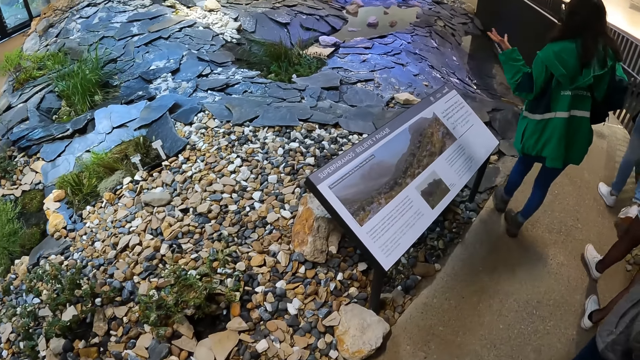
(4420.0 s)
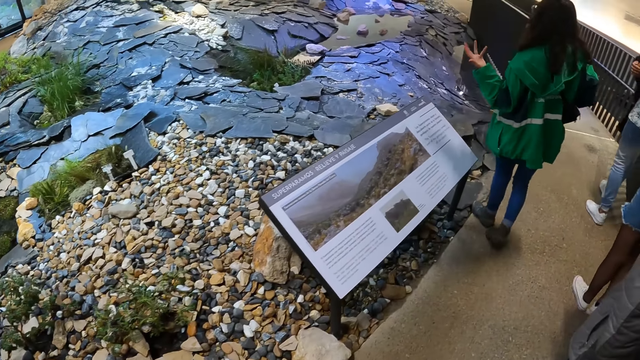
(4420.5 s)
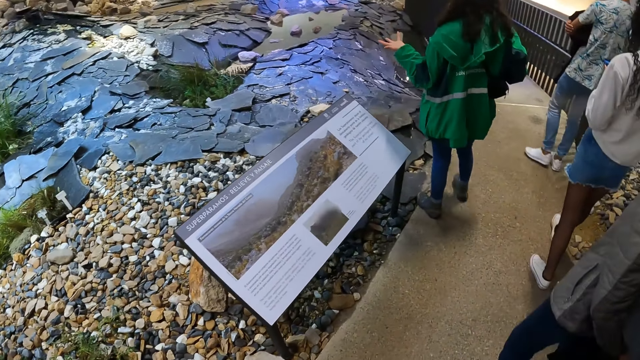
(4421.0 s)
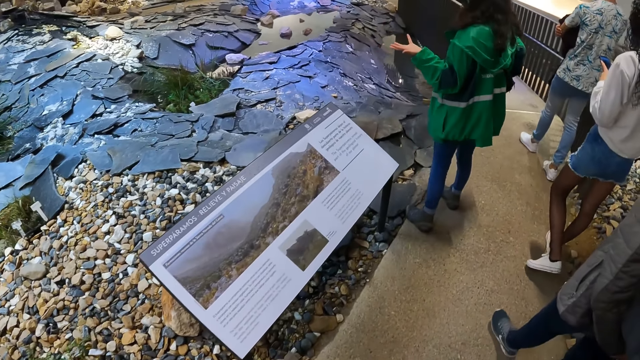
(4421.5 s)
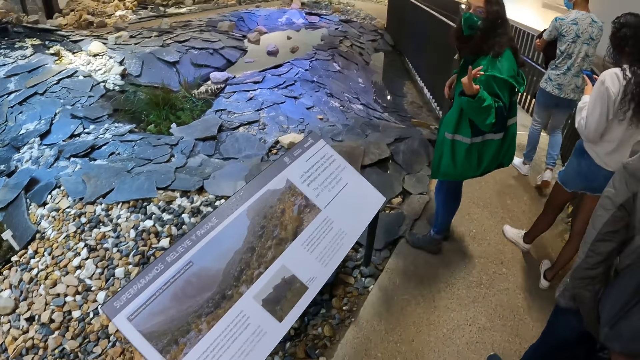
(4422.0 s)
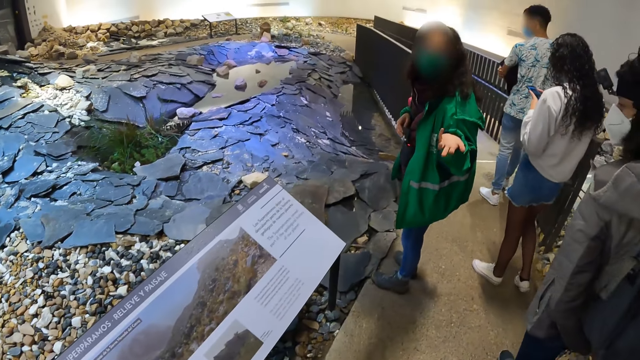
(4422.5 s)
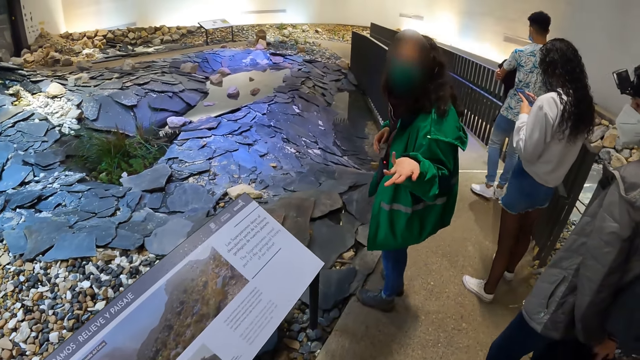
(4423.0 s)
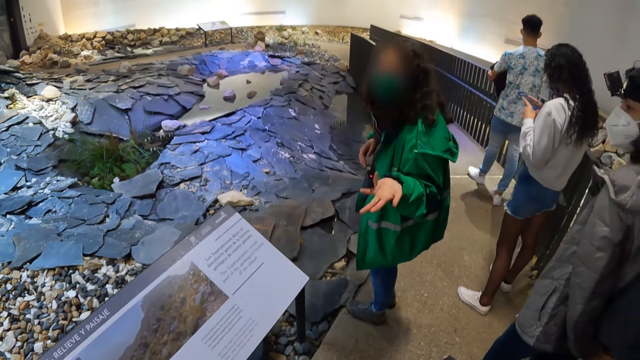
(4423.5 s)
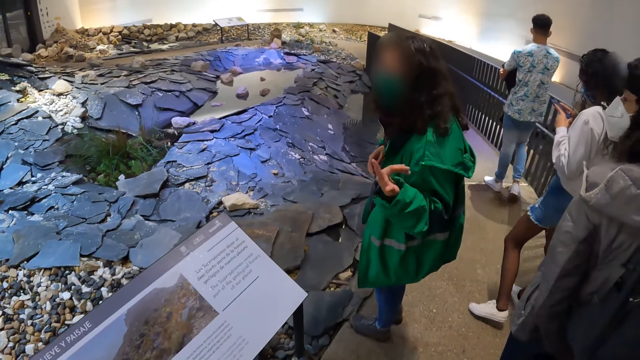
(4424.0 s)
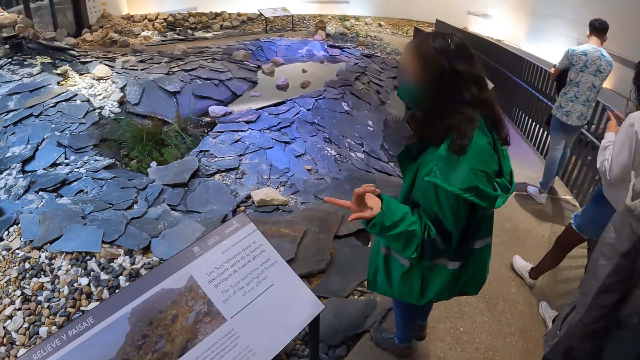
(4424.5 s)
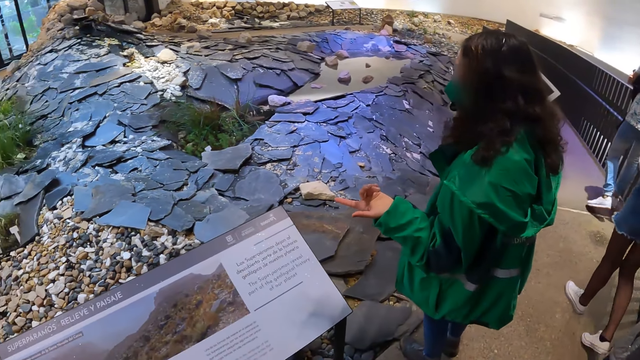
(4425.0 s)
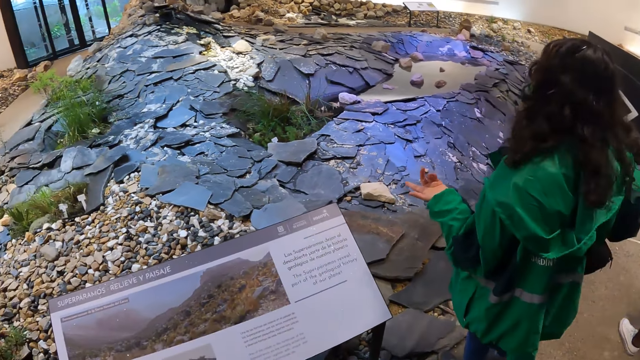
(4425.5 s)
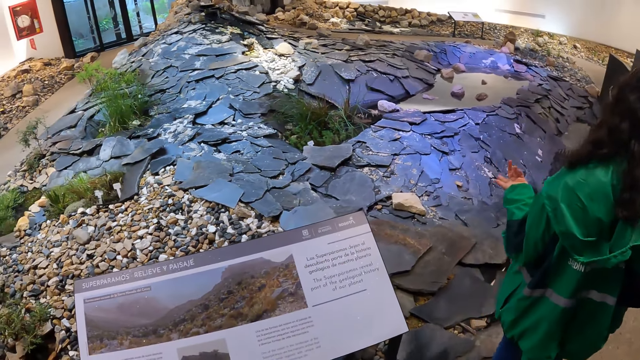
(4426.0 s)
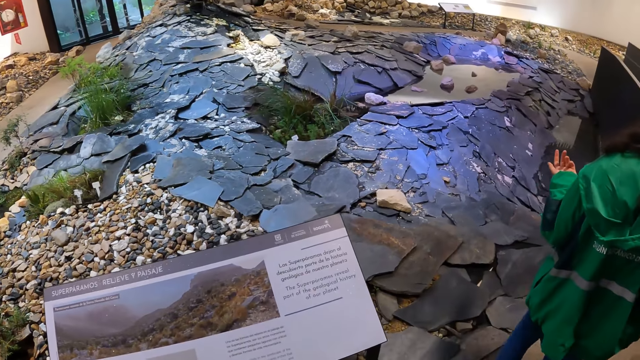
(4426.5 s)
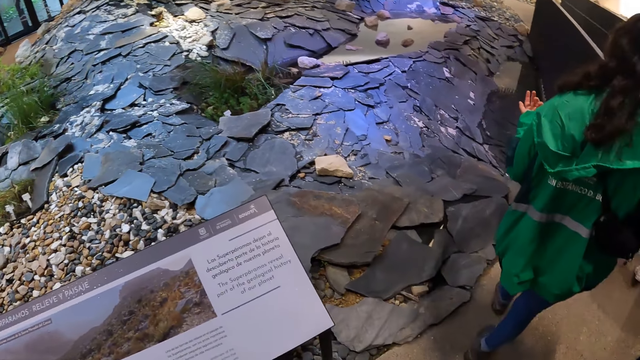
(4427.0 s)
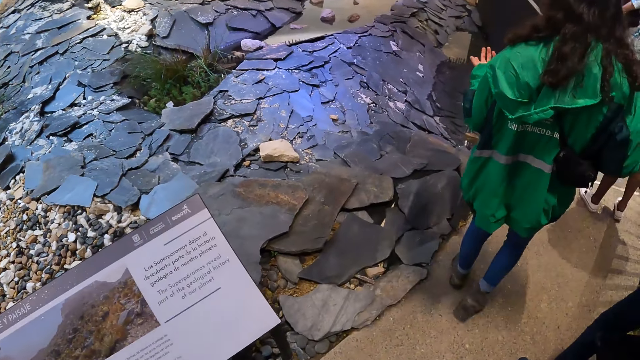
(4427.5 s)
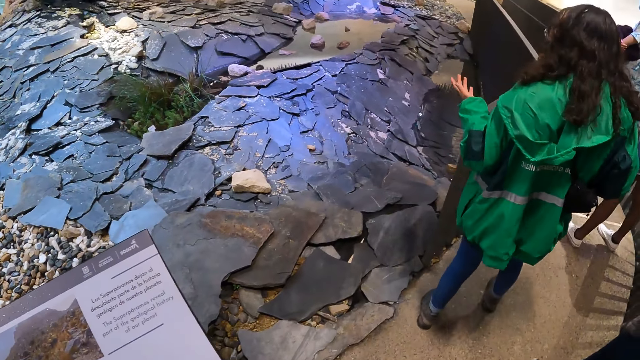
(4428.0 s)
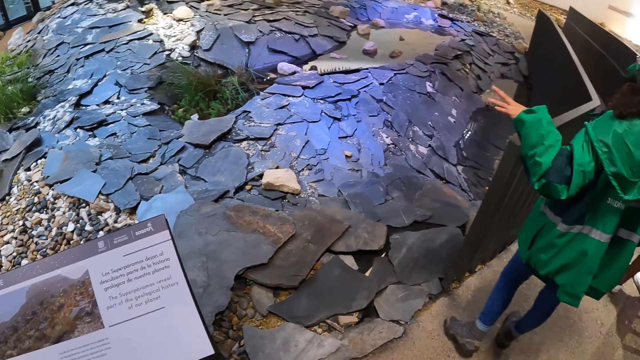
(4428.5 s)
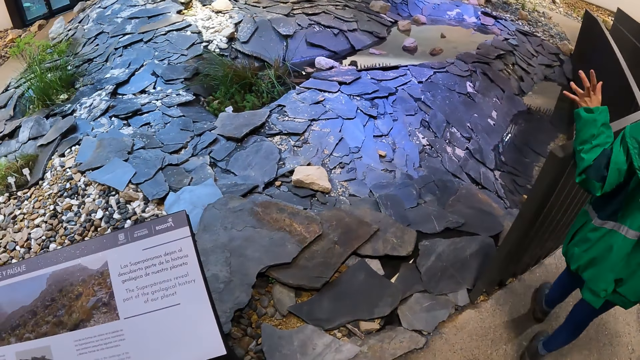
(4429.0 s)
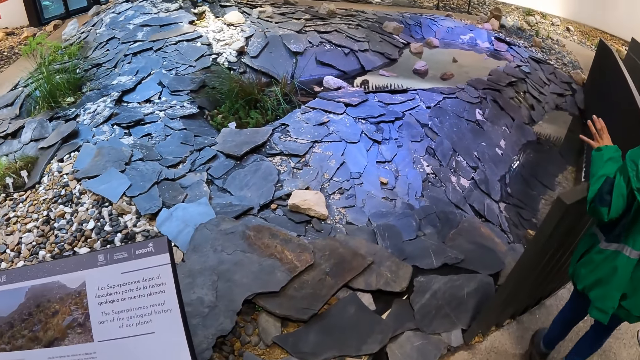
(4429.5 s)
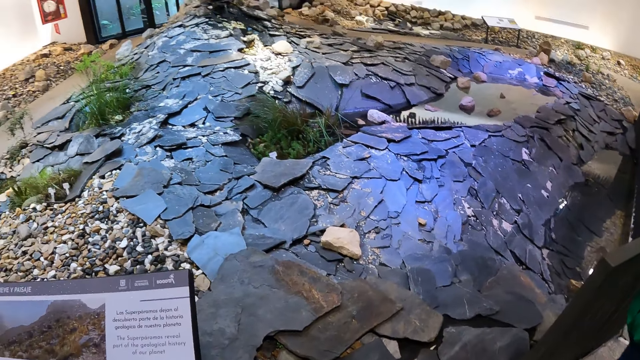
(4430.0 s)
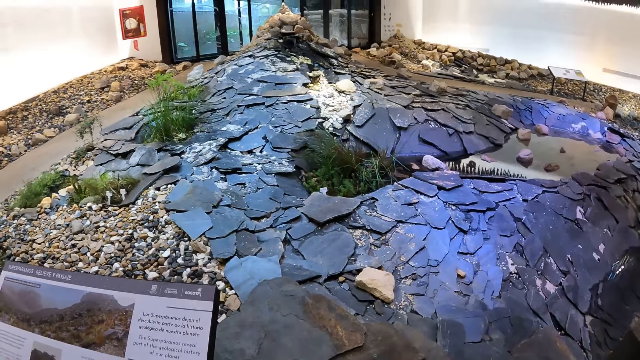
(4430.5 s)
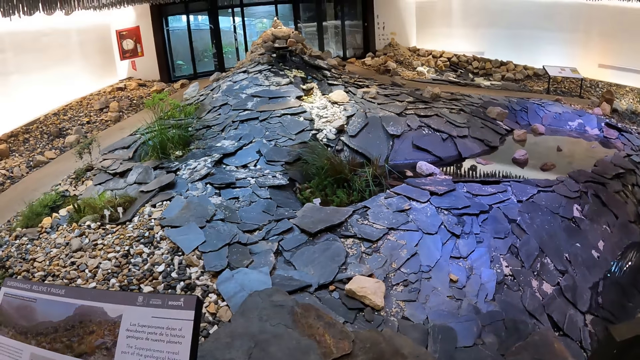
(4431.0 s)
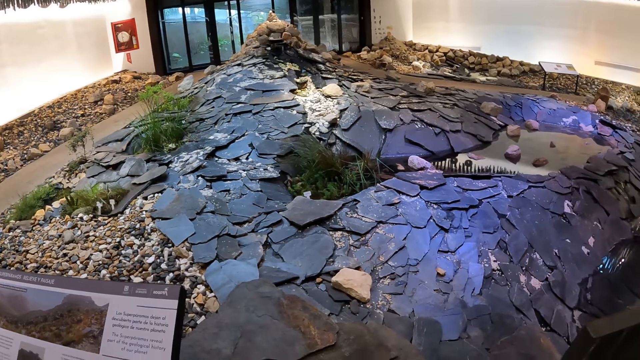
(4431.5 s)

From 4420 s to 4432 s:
A female converses with the camera wearer. The camera wearer walks around the historical site.

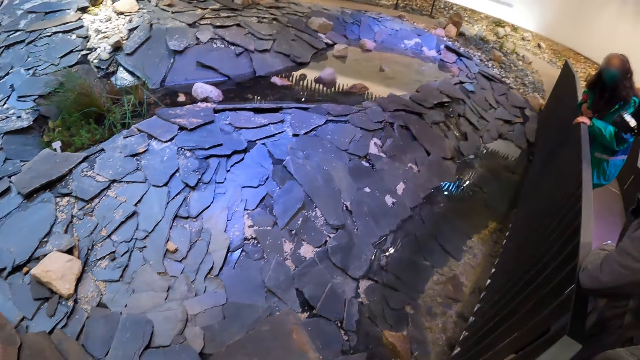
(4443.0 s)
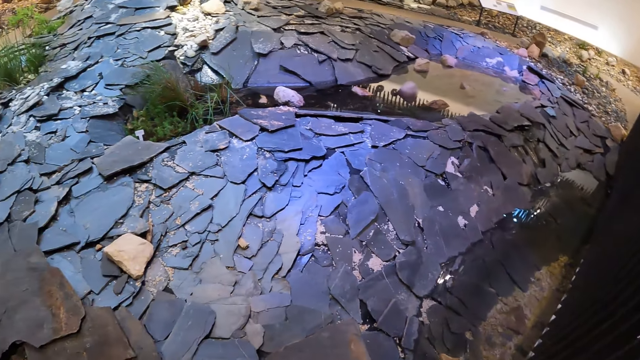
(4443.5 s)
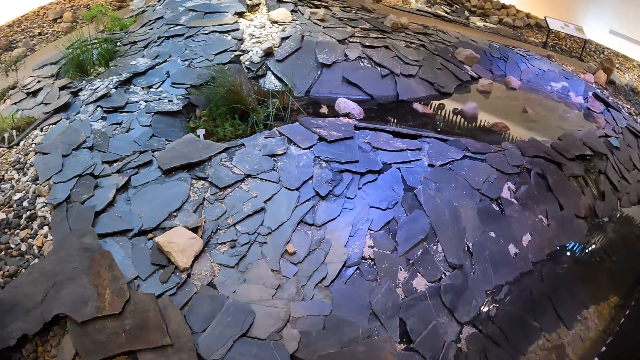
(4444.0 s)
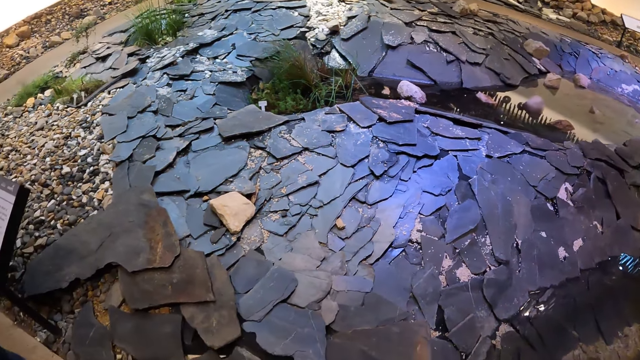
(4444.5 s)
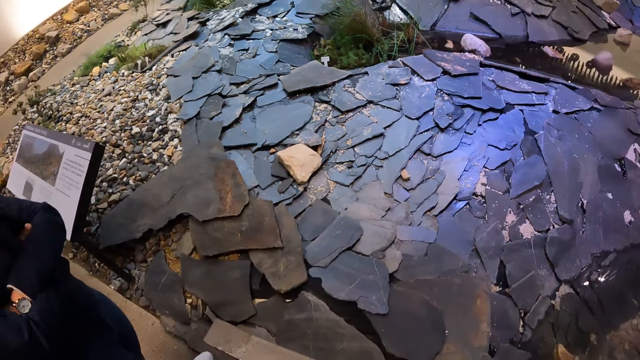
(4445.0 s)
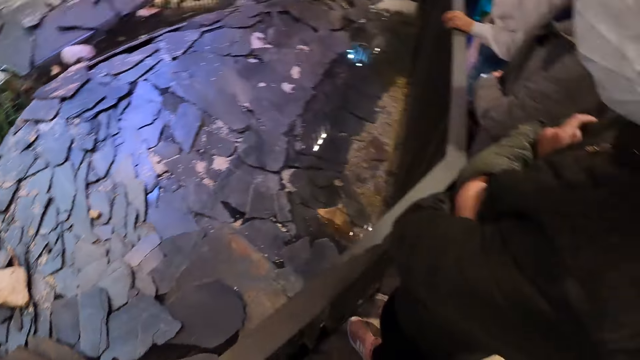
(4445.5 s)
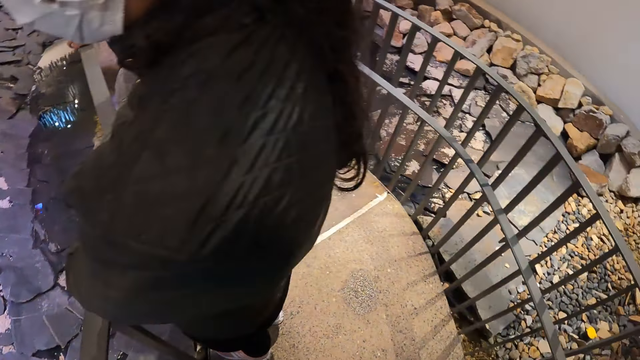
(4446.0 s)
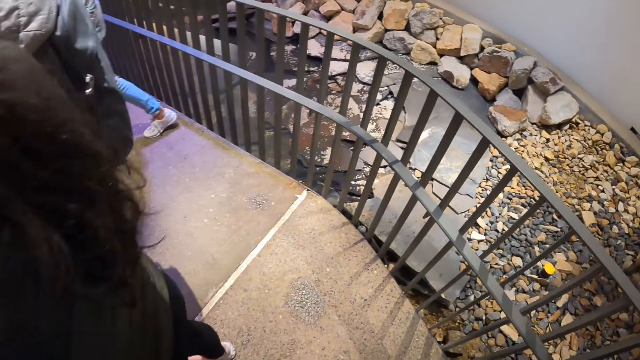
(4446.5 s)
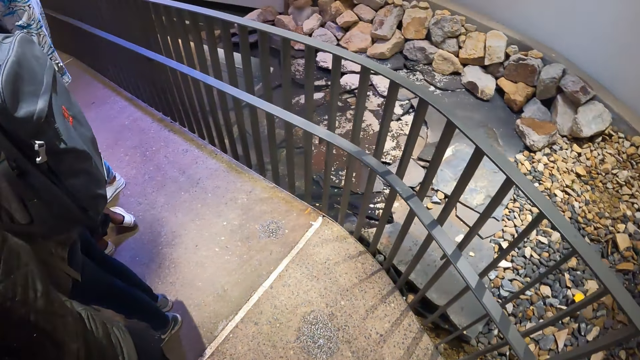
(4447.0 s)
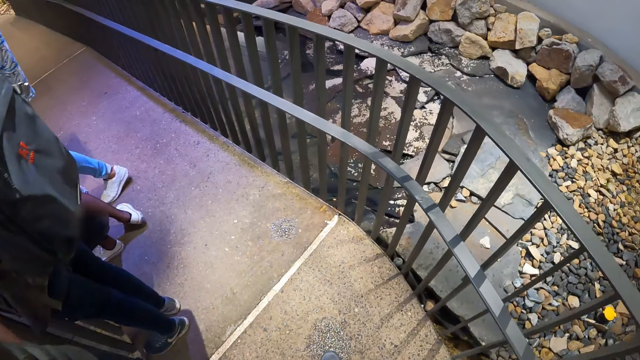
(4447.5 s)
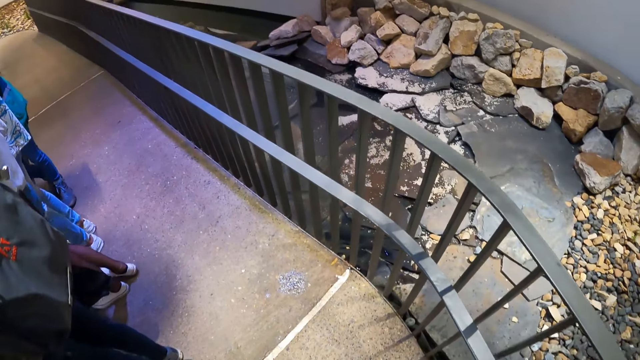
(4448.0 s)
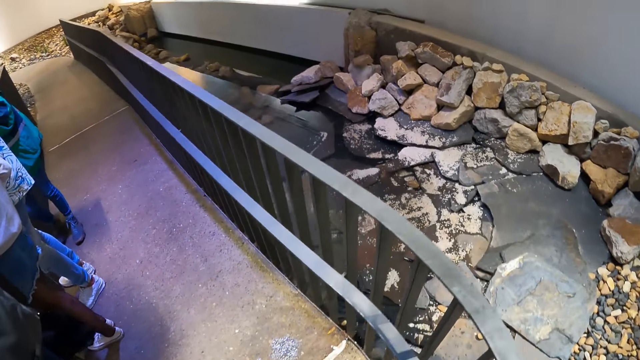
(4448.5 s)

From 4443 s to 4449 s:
The camera wearer looks at rocks.

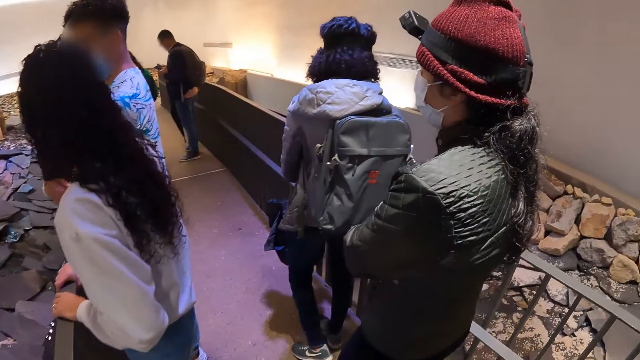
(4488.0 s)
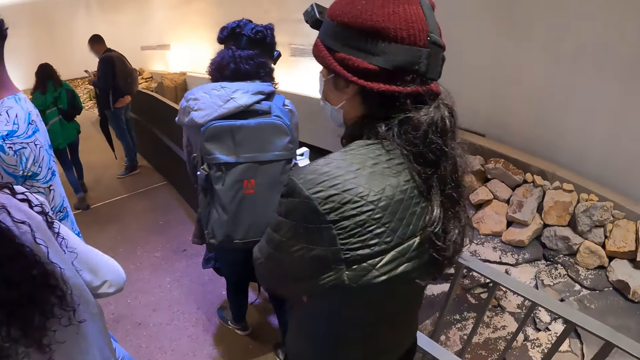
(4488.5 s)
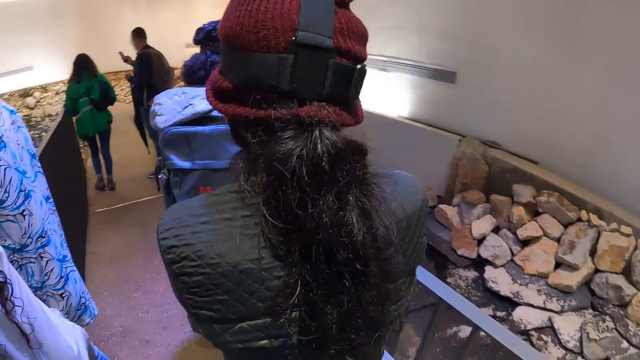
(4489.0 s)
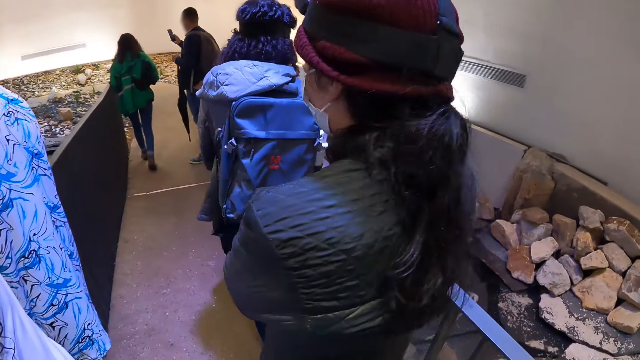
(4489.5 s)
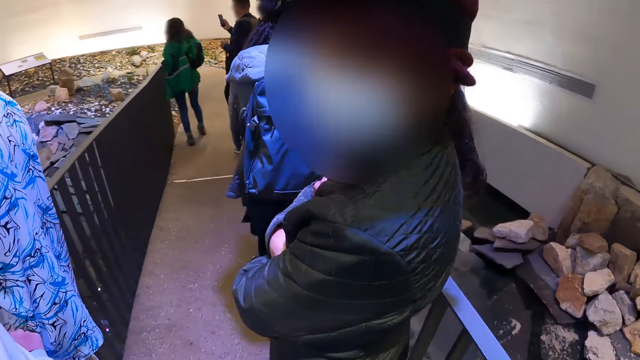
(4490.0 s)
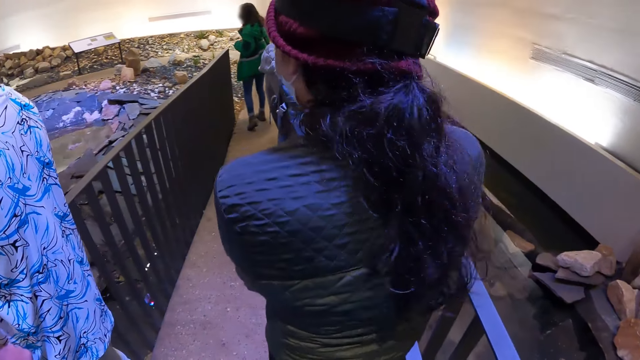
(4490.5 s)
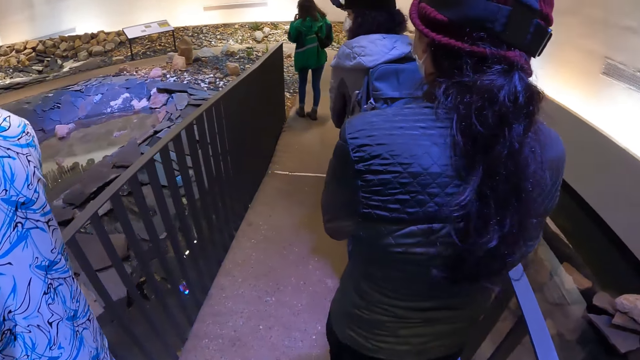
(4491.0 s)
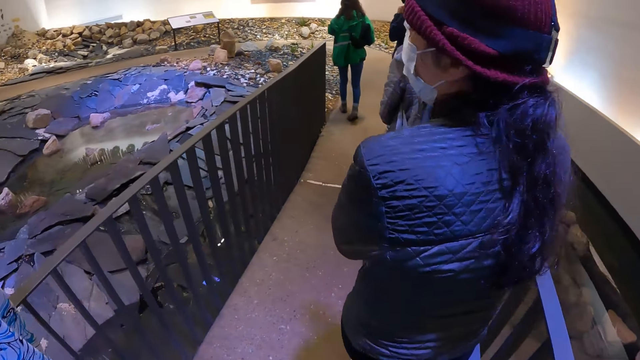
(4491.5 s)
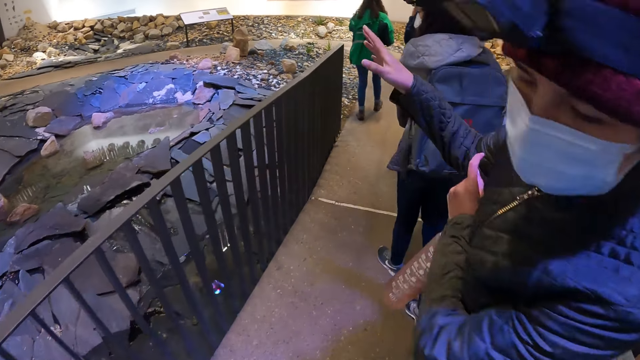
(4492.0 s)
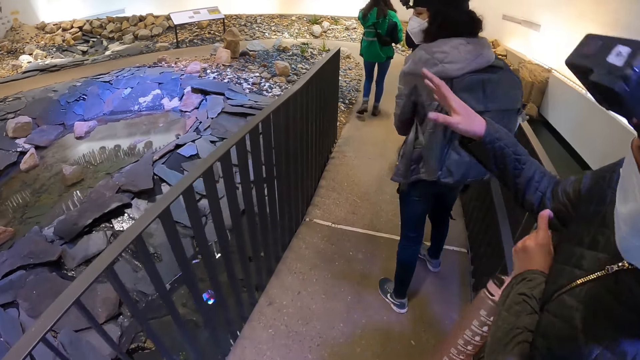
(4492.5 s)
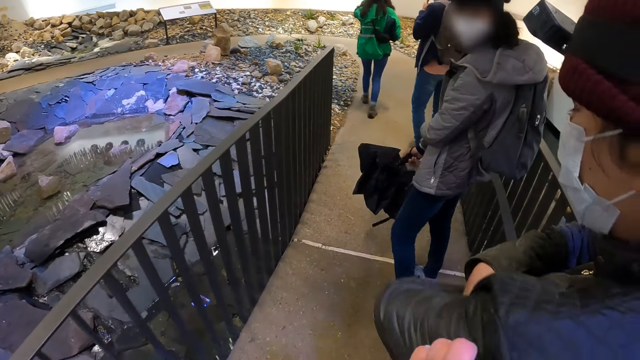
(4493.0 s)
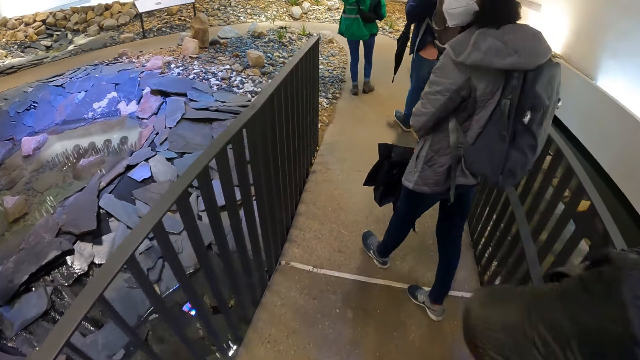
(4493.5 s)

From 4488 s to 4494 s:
The camera wearer walks around the historical site. A female converses with the camera wearer. The camera wearer walks around the historical site.
